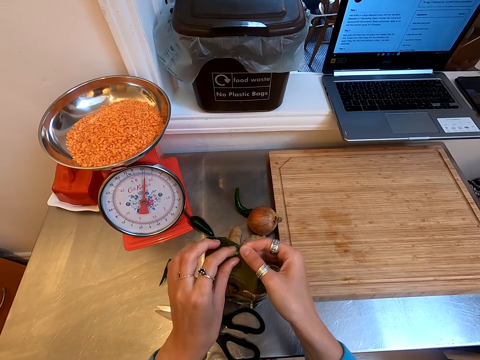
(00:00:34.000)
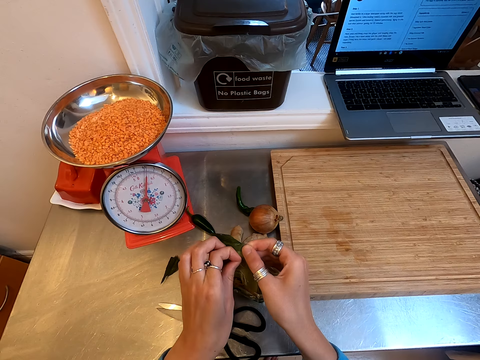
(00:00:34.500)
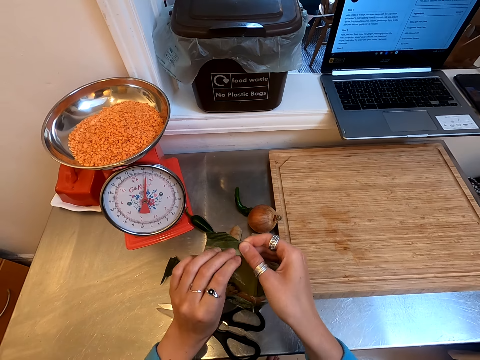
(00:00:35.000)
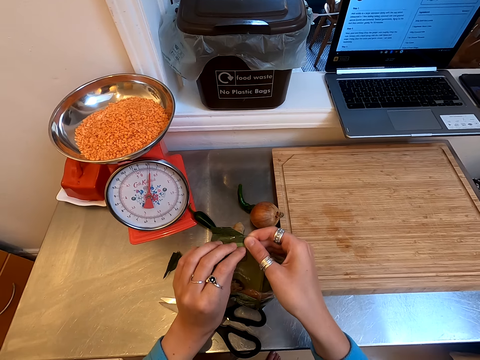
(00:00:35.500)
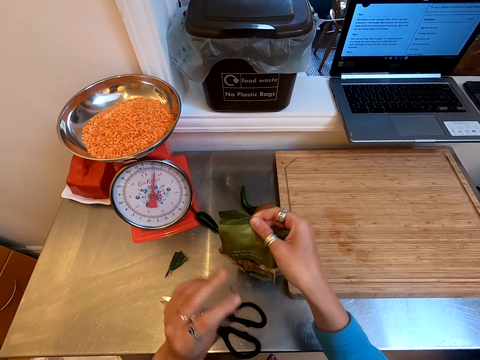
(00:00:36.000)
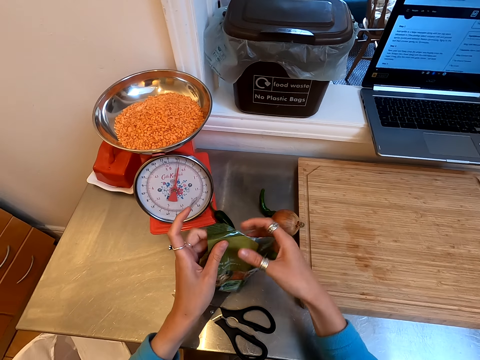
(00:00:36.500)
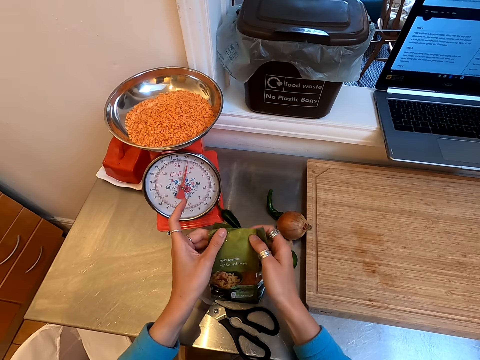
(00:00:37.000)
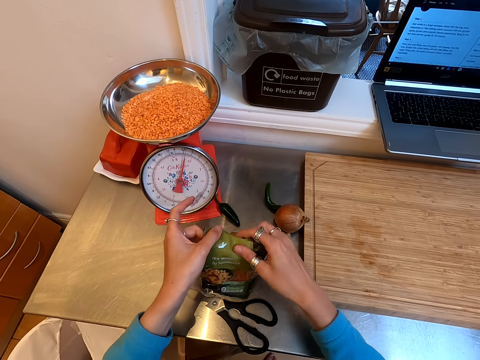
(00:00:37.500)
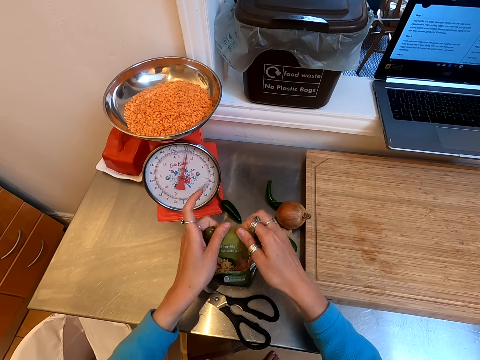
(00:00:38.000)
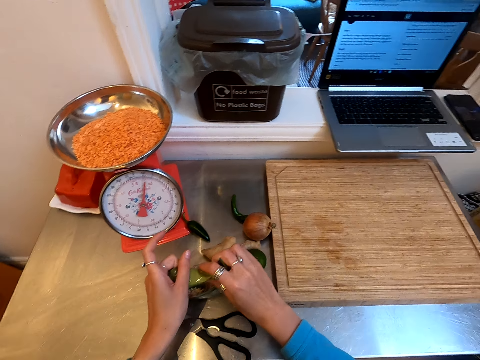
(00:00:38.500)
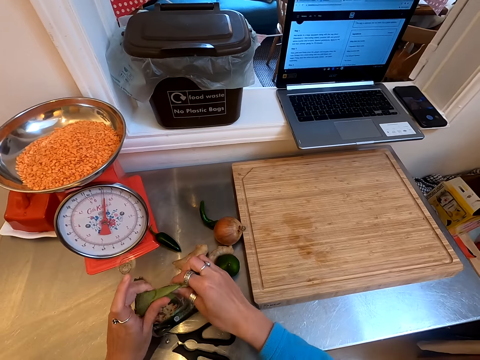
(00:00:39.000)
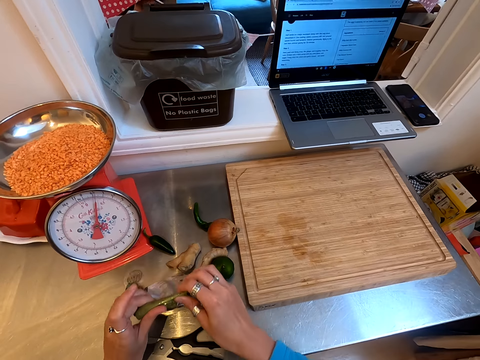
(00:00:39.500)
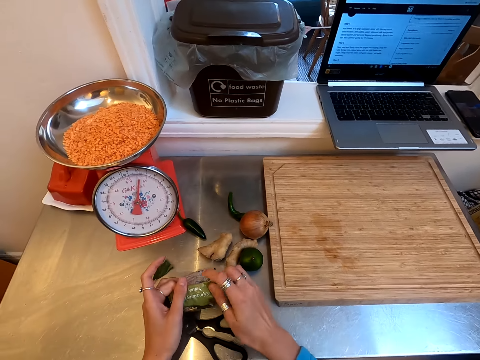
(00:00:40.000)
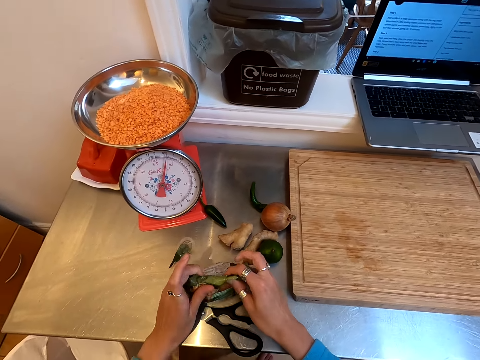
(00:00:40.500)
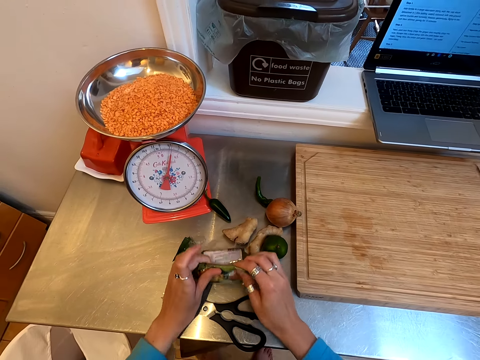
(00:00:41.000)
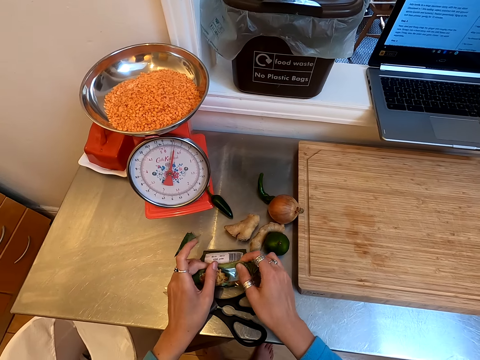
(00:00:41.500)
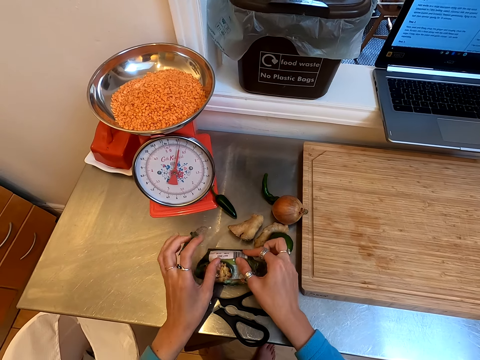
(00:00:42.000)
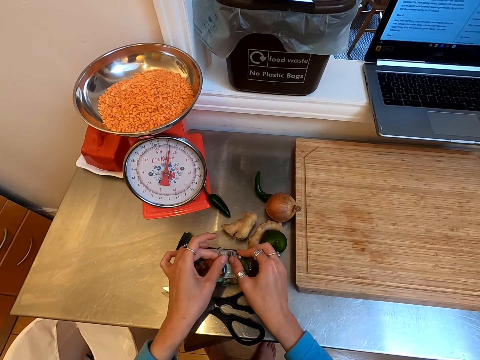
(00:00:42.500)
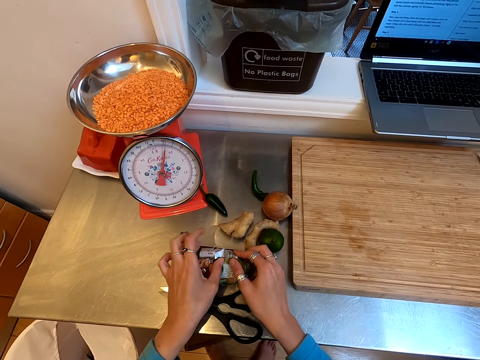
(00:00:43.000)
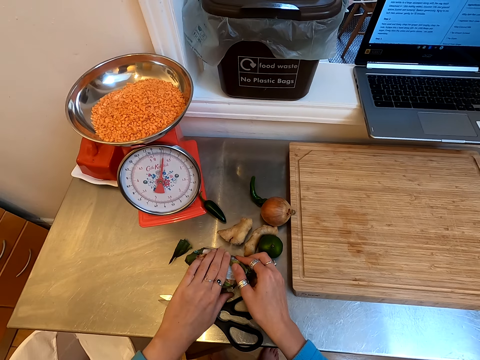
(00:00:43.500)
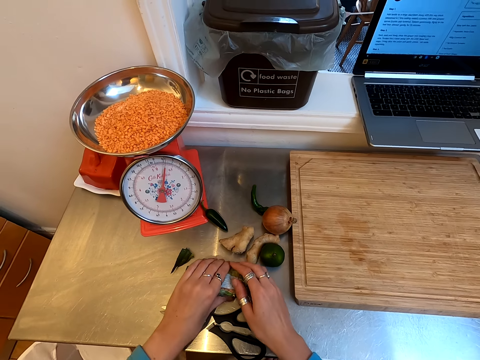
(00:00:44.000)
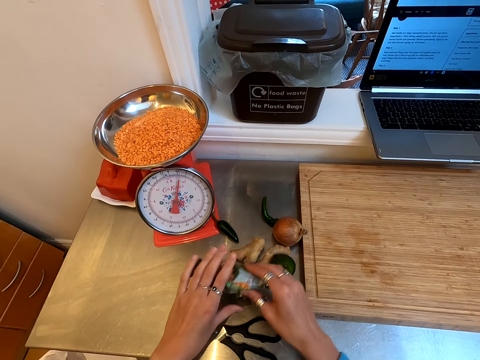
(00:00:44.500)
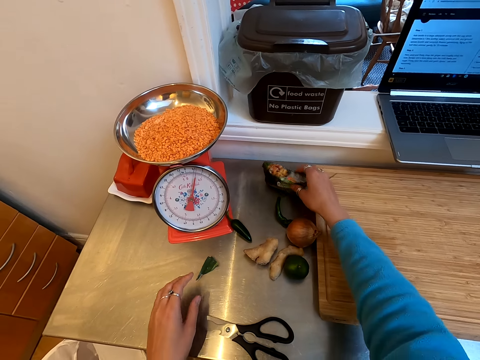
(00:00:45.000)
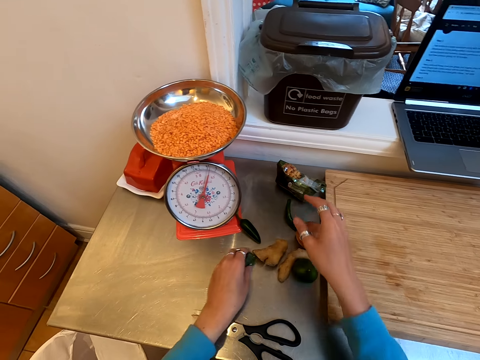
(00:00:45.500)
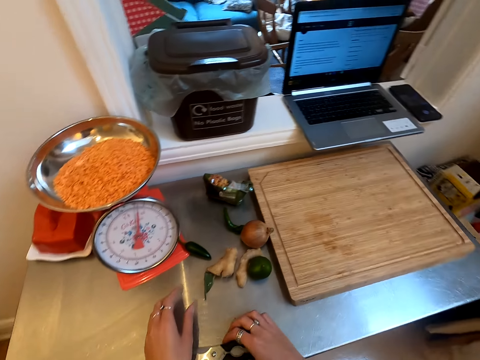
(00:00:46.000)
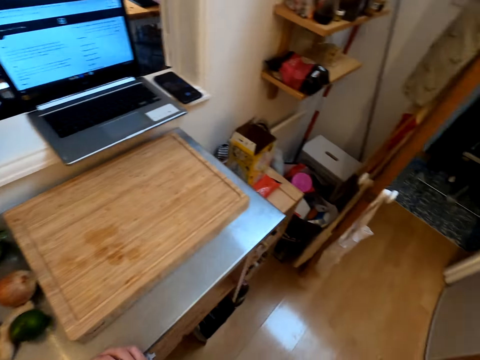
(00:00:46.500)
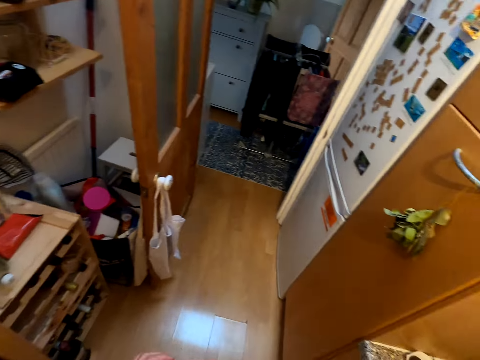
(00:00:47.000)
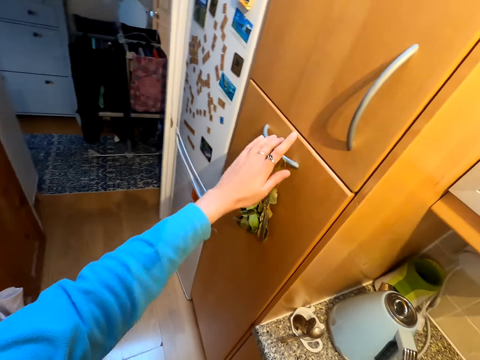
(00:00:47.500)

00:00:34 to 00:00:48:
The camera wearer removes the sticker on the packet. They fold the lentils packet, seal the packet and place the packet on the counter.

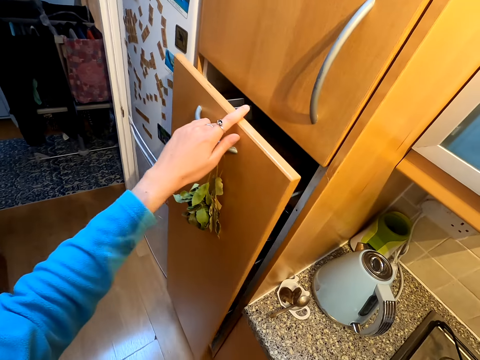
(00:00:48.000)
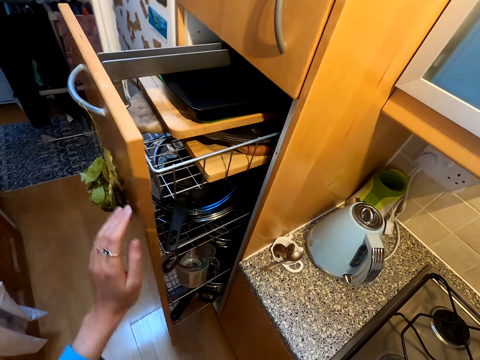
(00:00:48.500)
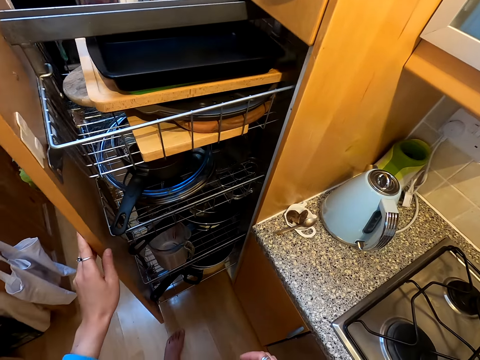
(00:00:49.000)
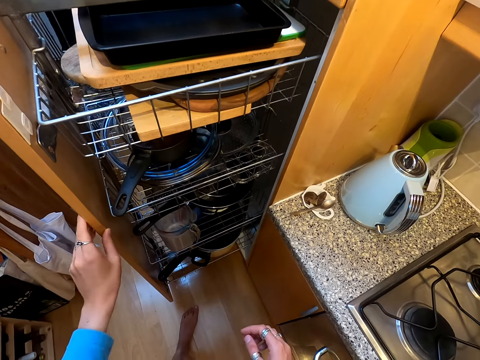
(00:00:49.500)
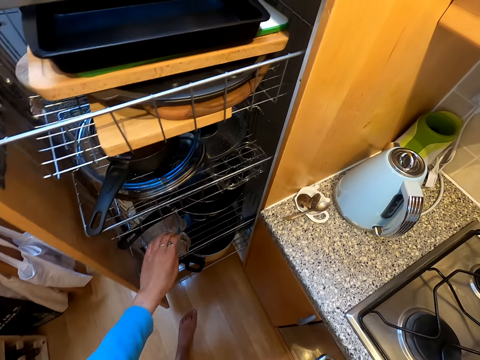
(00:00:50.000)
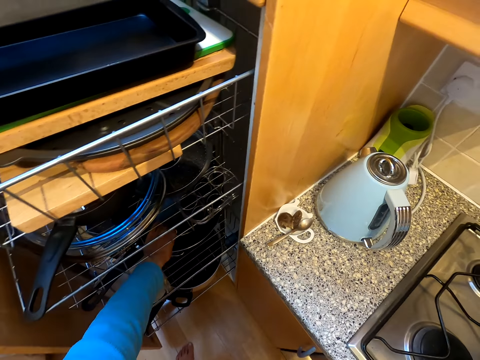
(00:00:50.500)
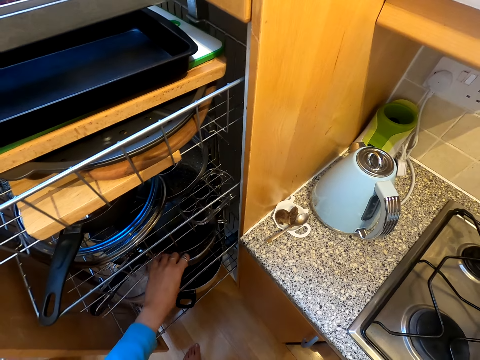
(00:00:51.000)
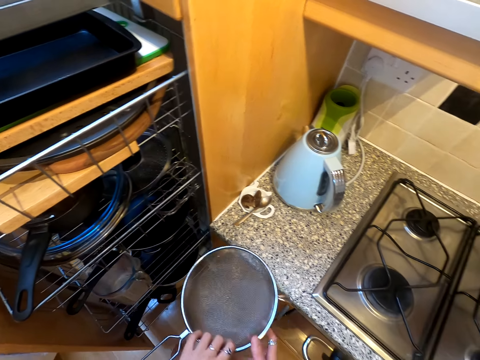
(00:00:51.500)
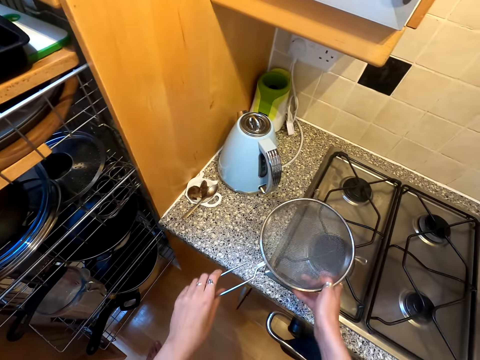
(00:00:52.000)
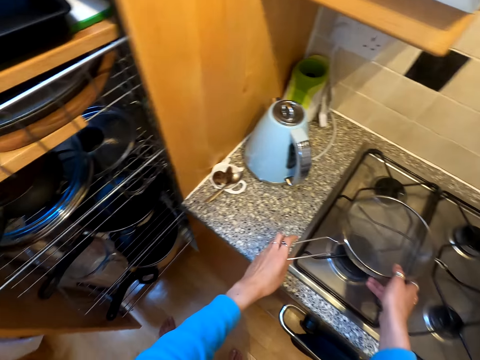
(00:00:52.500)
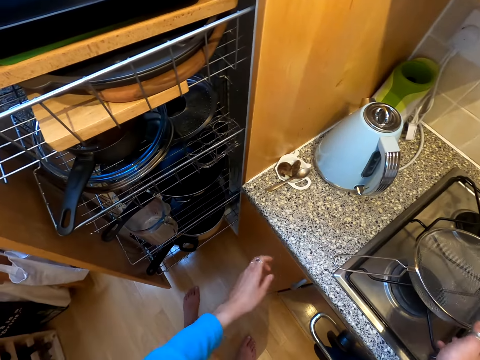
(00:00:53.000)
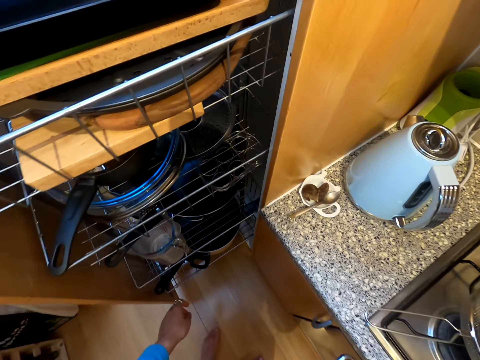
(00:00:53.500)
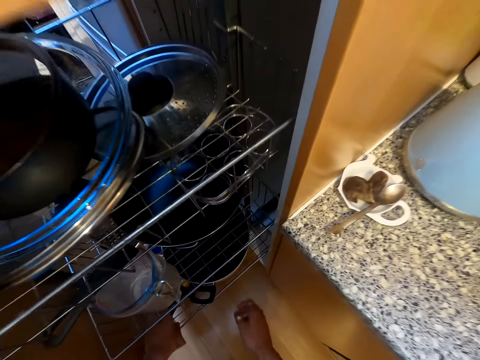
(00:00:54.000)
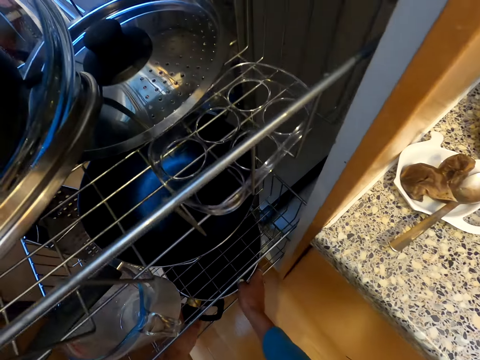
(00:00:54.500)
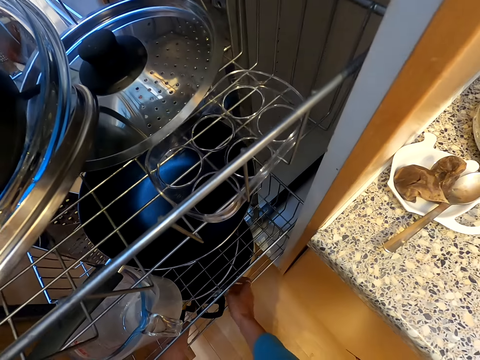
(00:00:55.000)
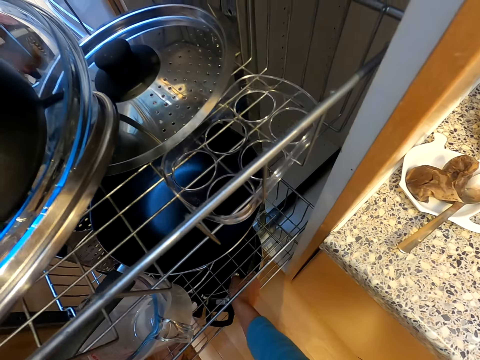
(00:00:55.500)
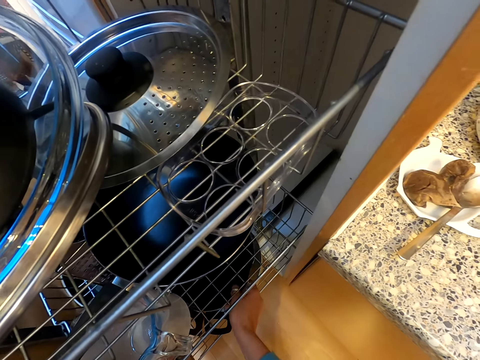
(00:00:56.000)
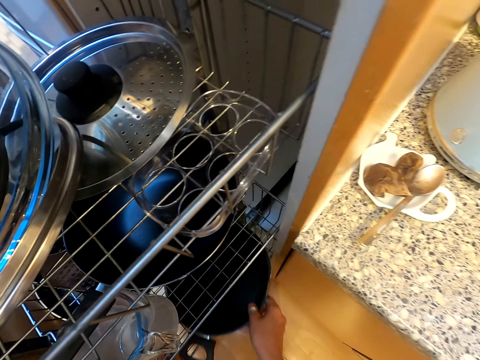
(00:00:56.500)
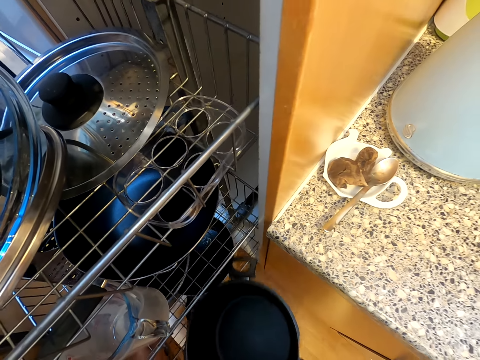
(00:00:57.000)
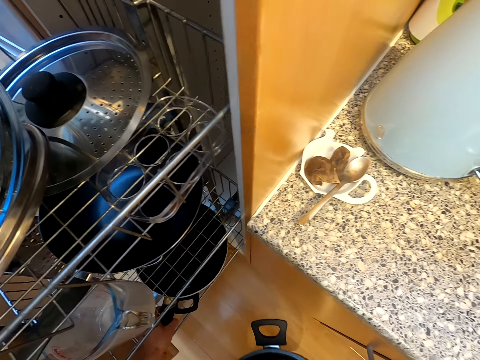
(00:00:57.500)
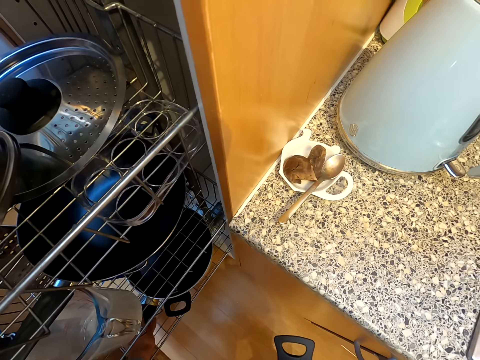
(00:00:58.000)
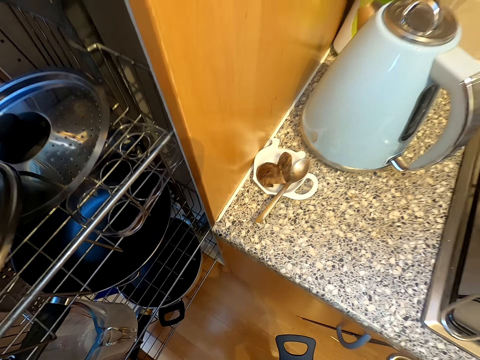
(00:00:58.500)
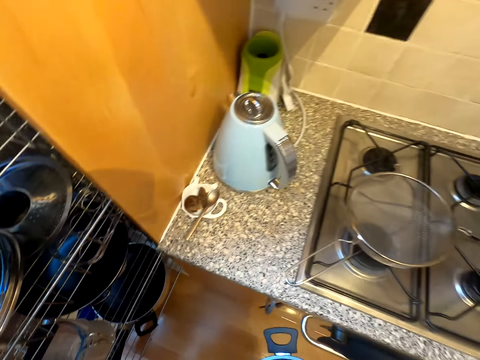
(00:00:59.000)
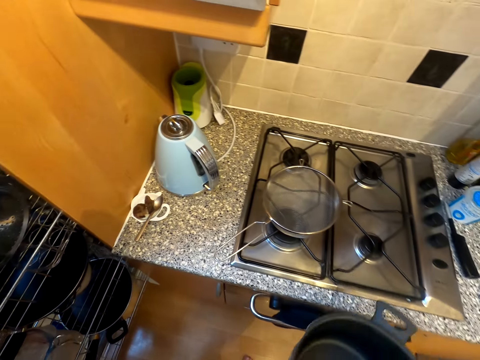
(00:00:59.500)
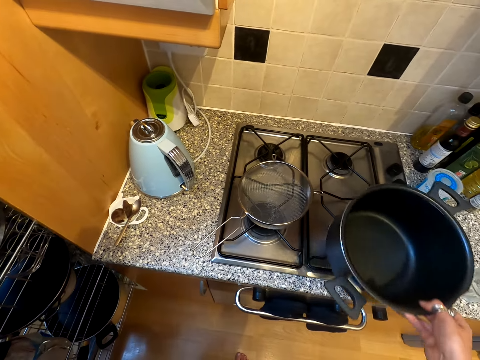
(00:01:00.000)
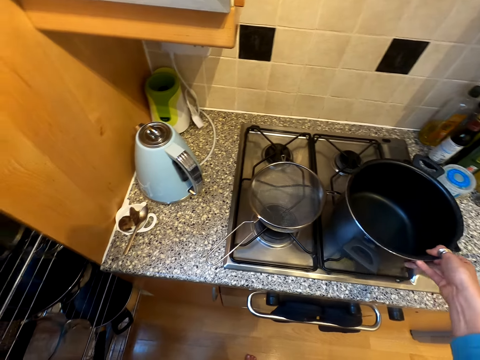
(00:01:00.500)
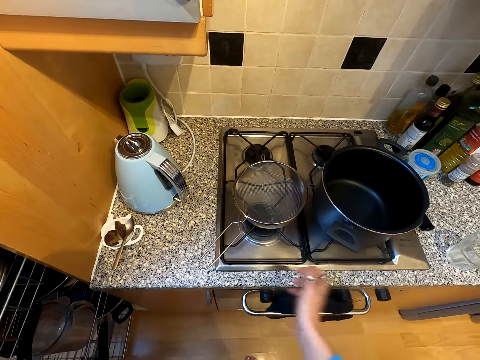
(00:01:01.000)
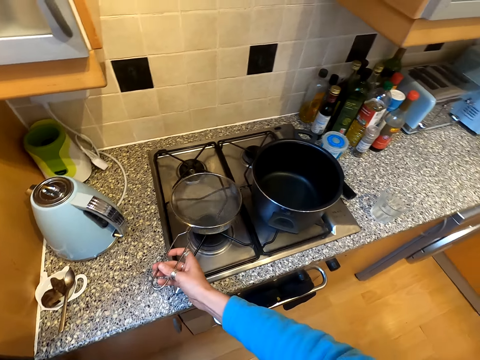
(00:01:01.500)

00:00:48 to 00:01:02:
The camera wearer opens the kitchen cabinet. They take the sieve and put the sieve on the gas cooker. They take the cooking pot from the cabinet and put the cooking pot on the gas cooker.
